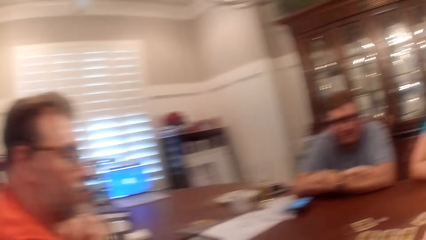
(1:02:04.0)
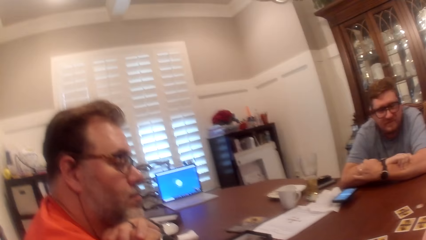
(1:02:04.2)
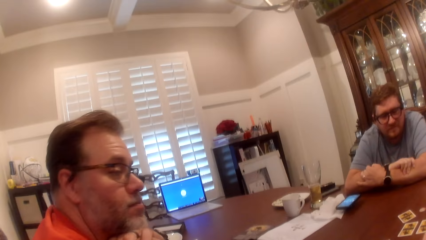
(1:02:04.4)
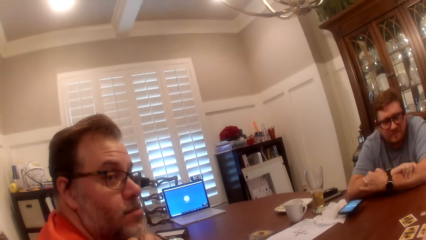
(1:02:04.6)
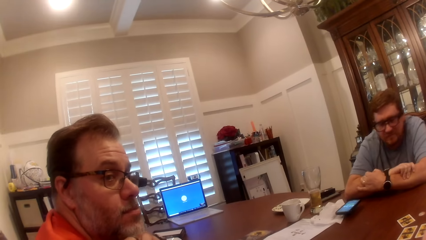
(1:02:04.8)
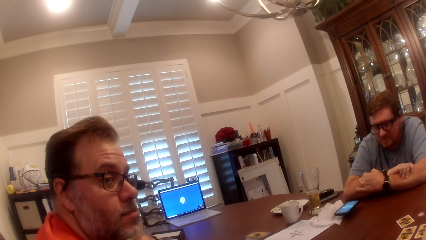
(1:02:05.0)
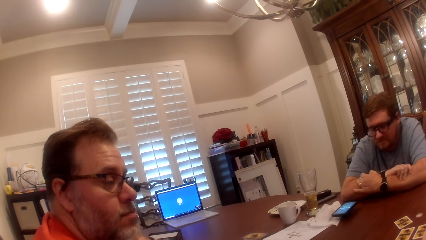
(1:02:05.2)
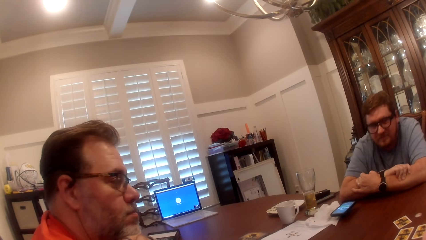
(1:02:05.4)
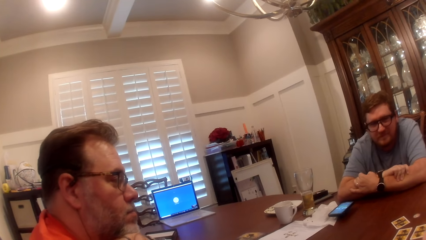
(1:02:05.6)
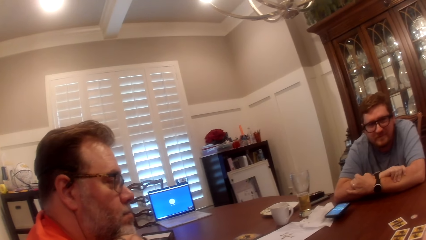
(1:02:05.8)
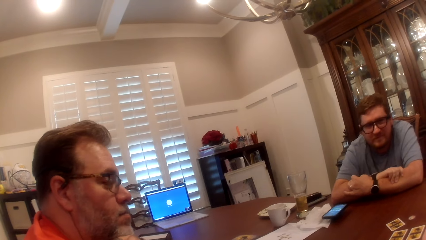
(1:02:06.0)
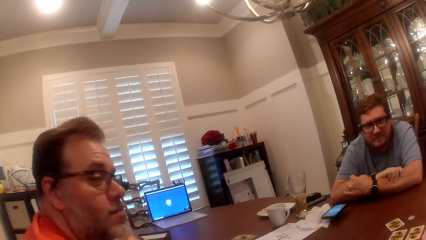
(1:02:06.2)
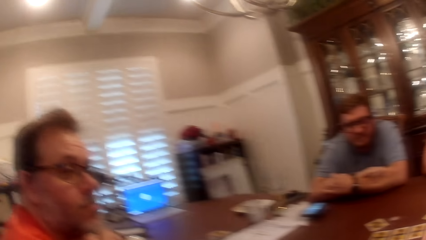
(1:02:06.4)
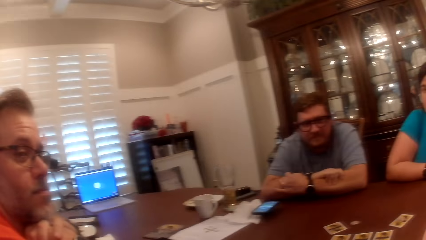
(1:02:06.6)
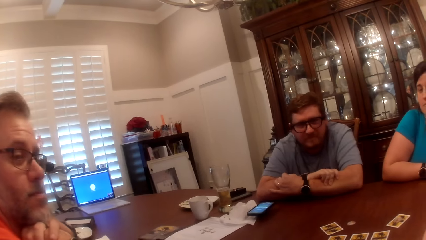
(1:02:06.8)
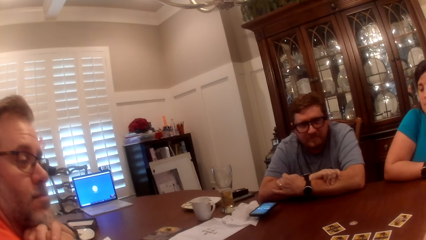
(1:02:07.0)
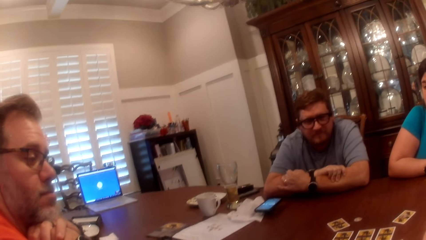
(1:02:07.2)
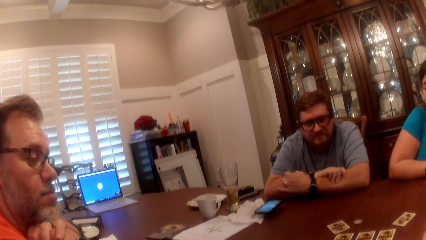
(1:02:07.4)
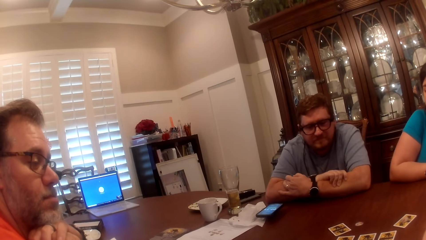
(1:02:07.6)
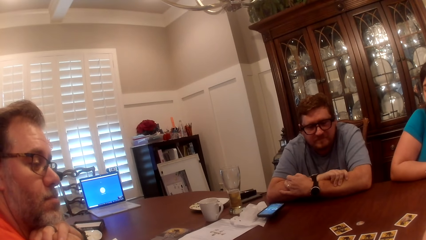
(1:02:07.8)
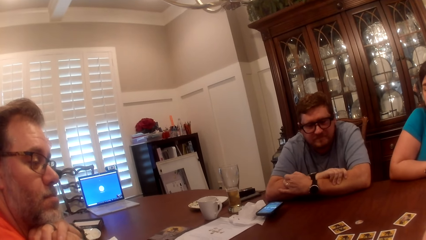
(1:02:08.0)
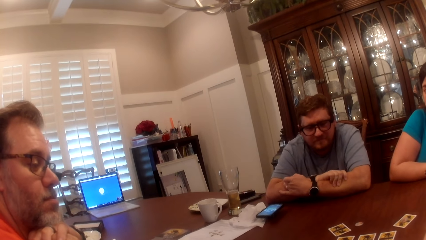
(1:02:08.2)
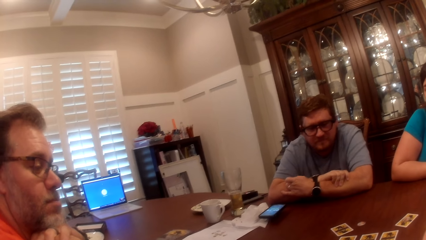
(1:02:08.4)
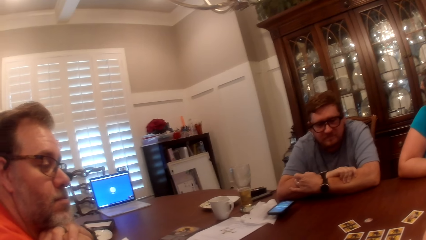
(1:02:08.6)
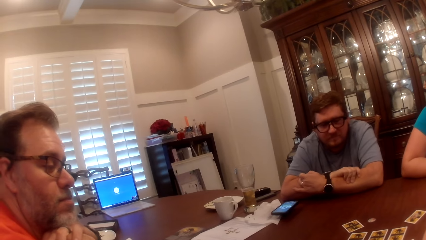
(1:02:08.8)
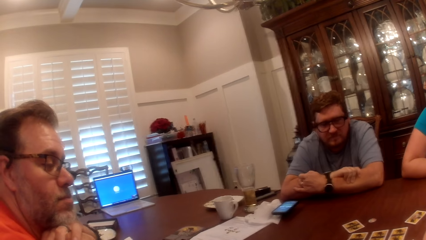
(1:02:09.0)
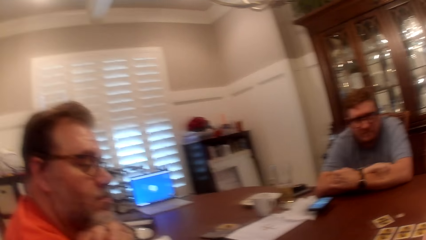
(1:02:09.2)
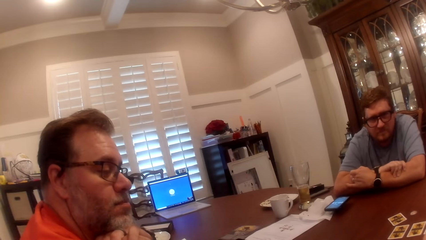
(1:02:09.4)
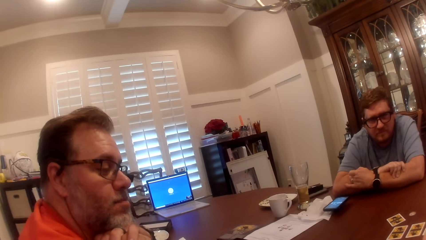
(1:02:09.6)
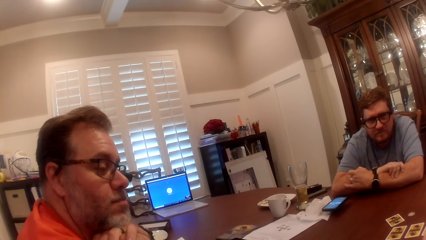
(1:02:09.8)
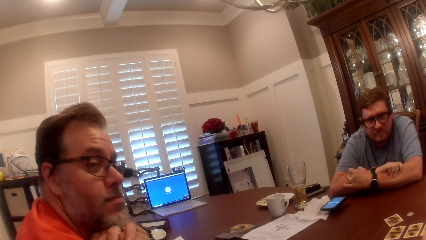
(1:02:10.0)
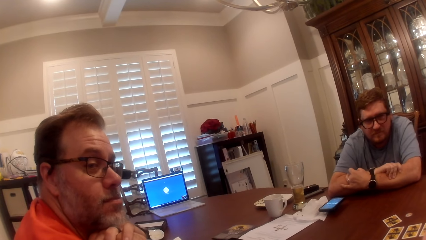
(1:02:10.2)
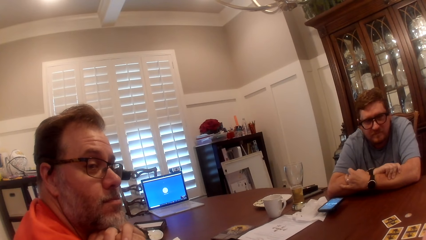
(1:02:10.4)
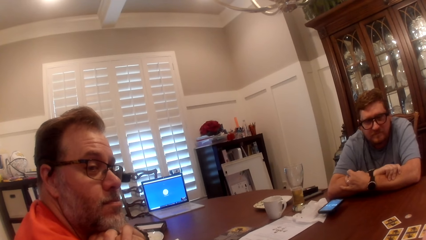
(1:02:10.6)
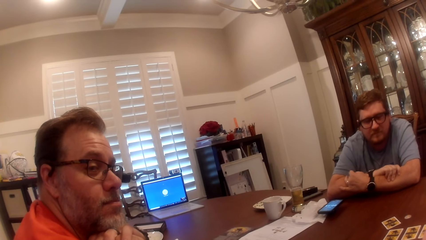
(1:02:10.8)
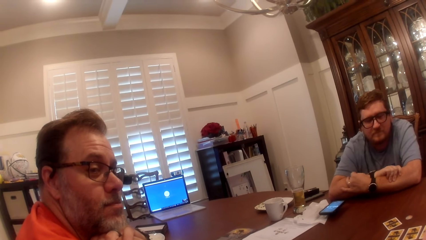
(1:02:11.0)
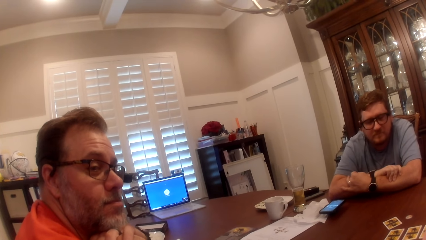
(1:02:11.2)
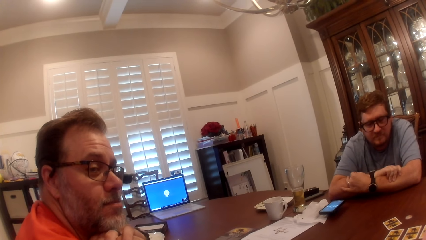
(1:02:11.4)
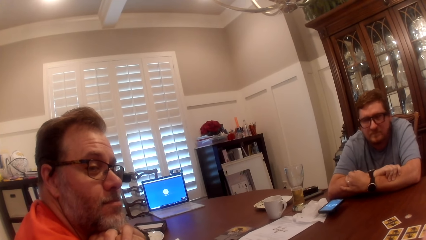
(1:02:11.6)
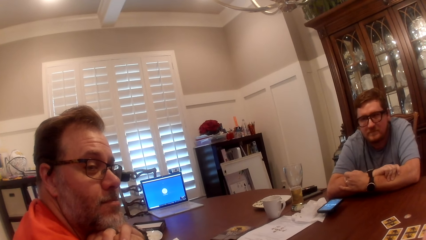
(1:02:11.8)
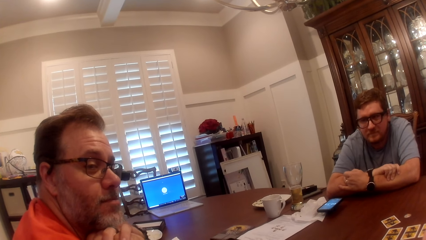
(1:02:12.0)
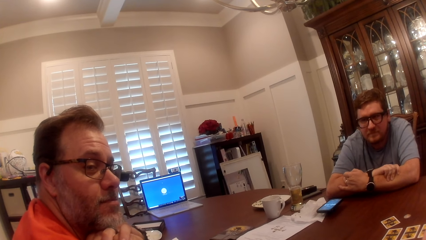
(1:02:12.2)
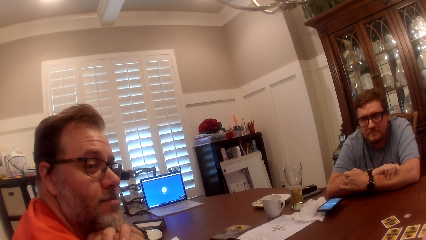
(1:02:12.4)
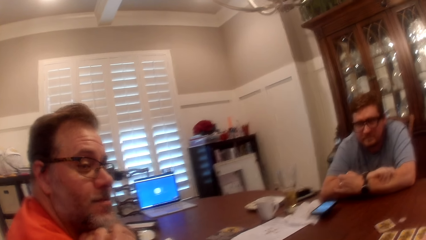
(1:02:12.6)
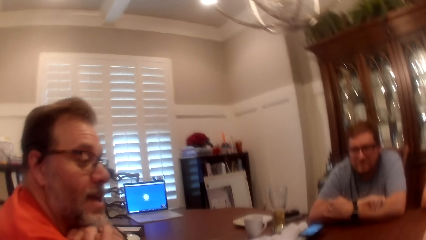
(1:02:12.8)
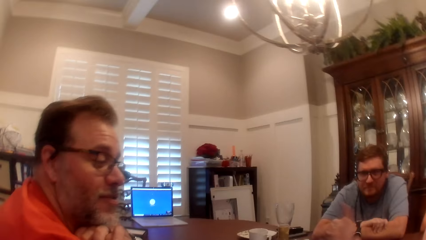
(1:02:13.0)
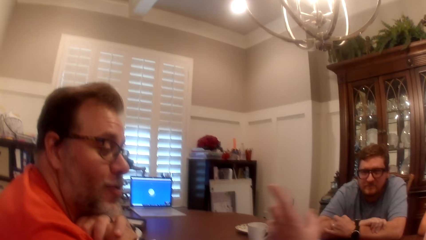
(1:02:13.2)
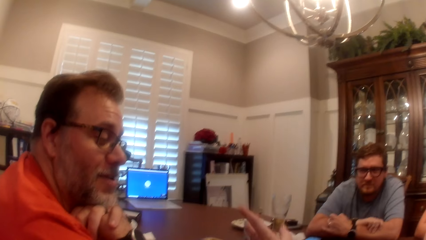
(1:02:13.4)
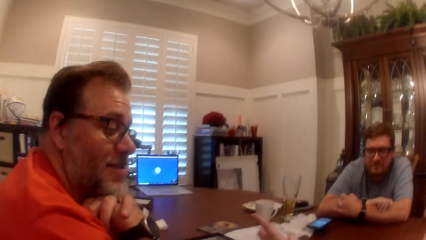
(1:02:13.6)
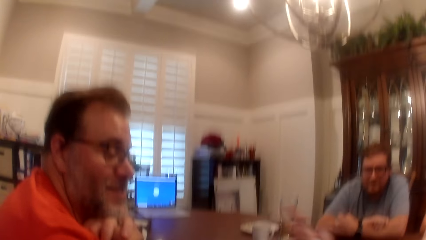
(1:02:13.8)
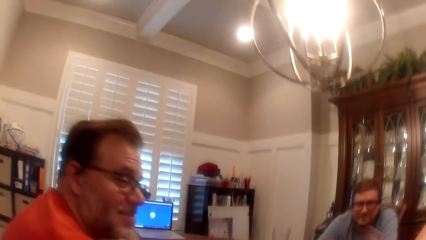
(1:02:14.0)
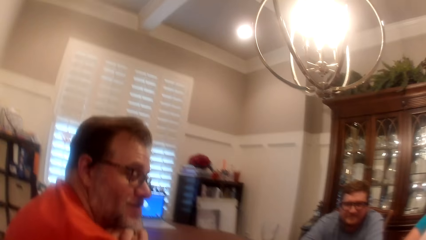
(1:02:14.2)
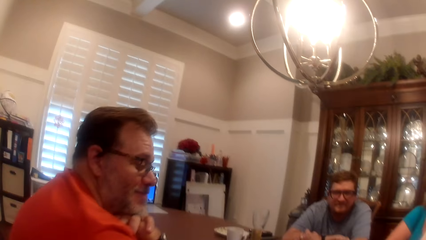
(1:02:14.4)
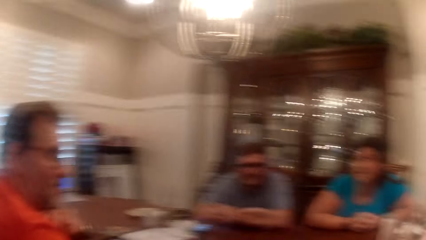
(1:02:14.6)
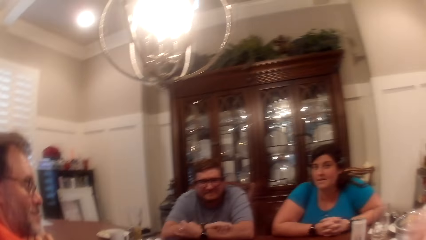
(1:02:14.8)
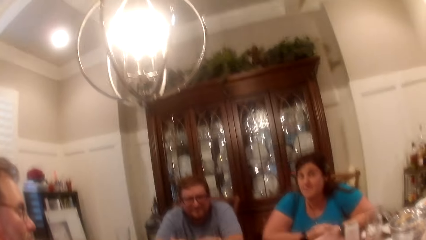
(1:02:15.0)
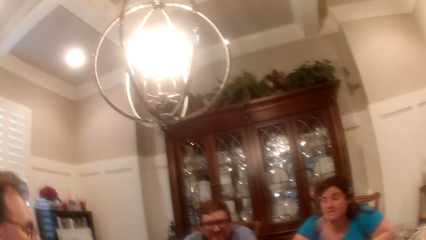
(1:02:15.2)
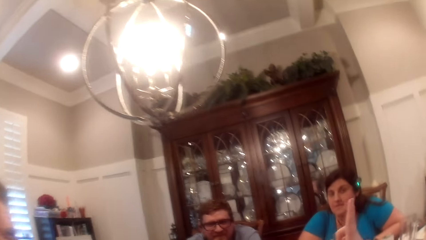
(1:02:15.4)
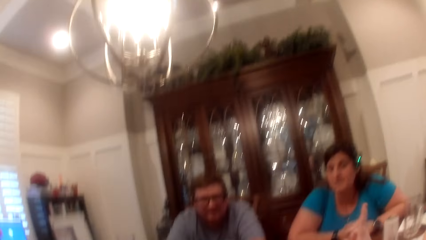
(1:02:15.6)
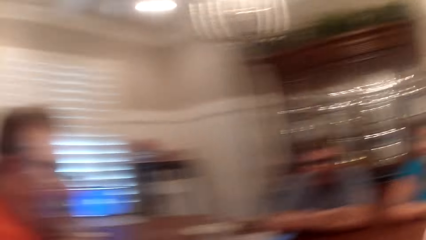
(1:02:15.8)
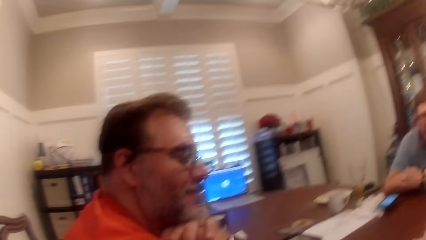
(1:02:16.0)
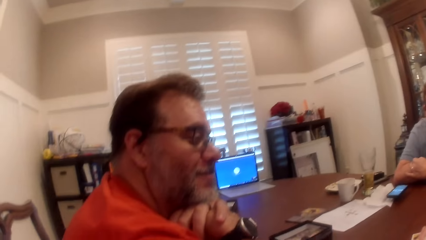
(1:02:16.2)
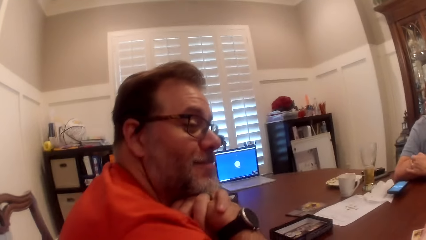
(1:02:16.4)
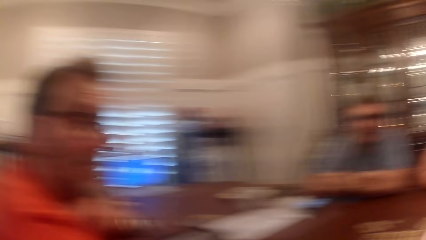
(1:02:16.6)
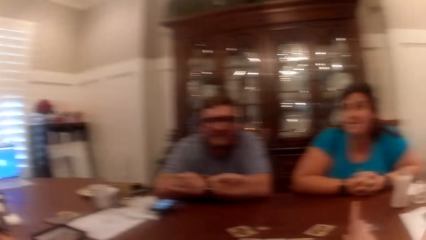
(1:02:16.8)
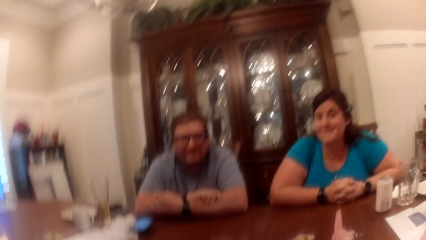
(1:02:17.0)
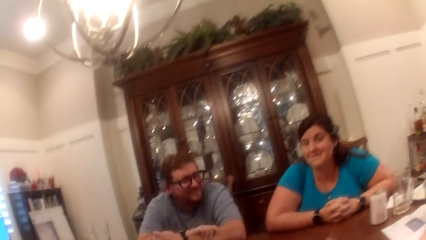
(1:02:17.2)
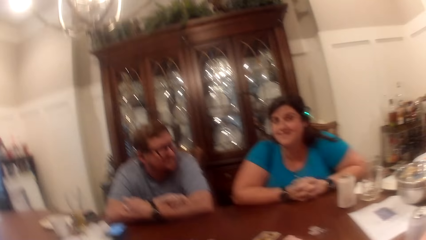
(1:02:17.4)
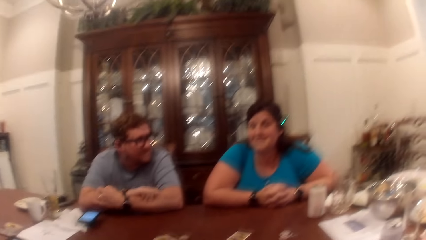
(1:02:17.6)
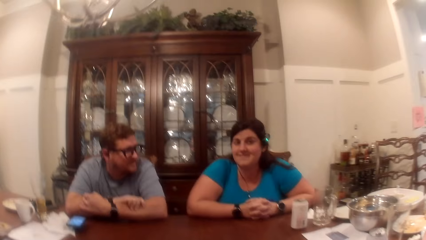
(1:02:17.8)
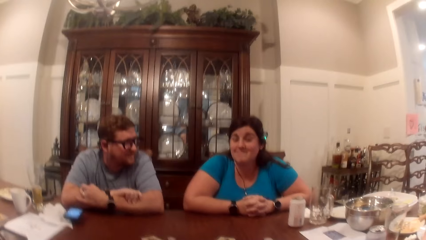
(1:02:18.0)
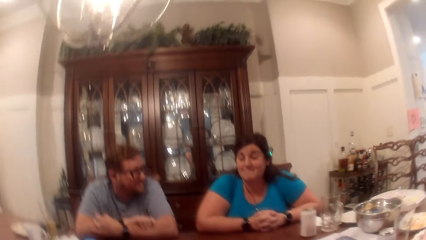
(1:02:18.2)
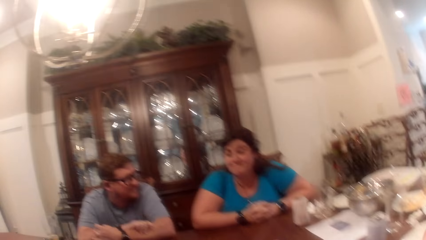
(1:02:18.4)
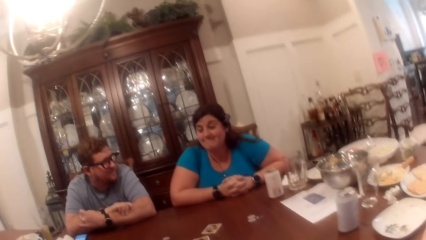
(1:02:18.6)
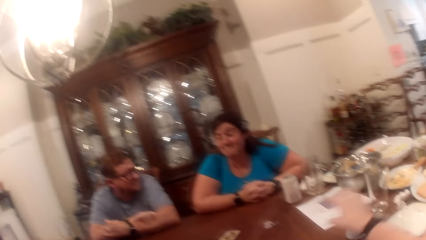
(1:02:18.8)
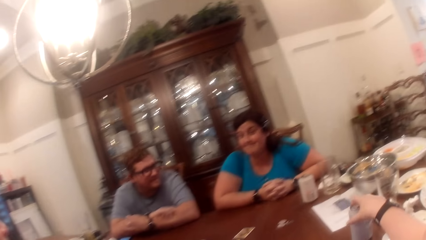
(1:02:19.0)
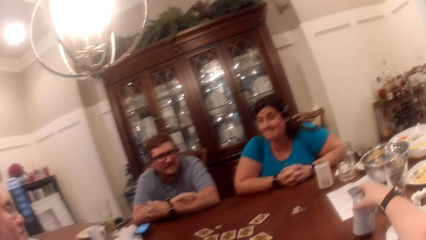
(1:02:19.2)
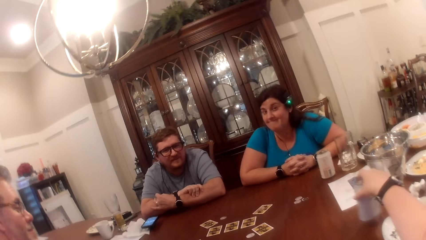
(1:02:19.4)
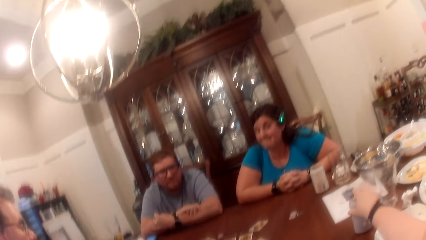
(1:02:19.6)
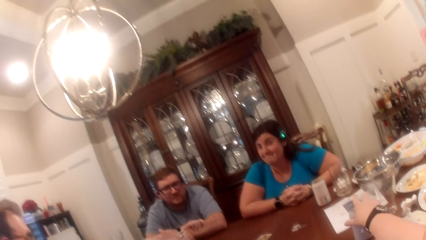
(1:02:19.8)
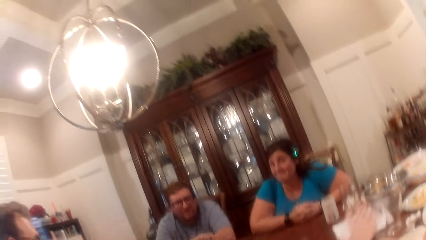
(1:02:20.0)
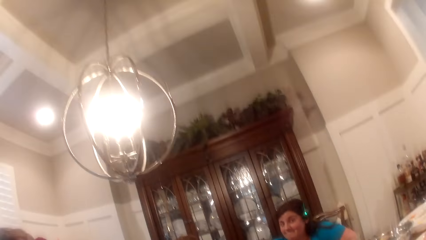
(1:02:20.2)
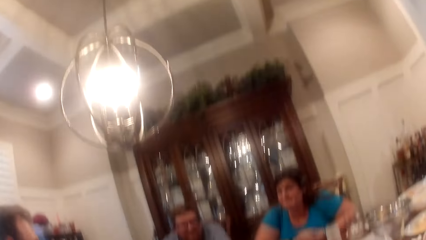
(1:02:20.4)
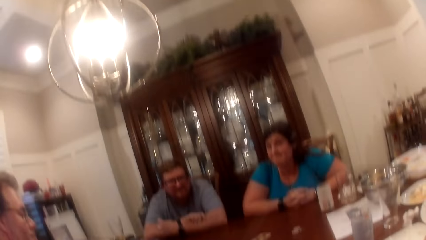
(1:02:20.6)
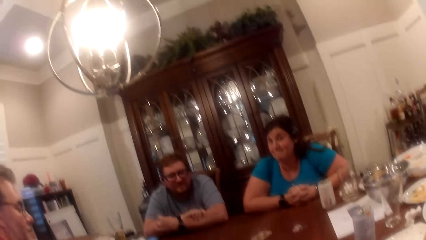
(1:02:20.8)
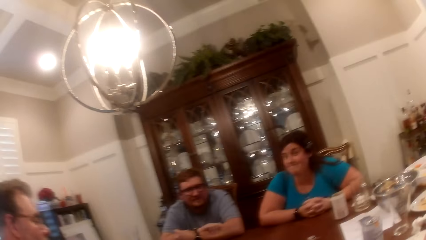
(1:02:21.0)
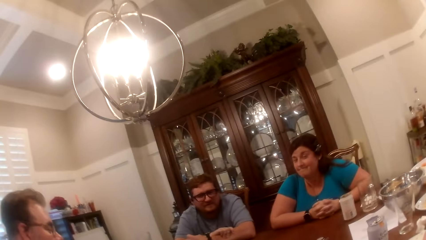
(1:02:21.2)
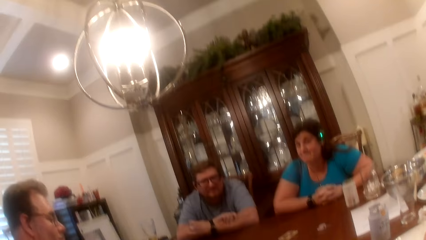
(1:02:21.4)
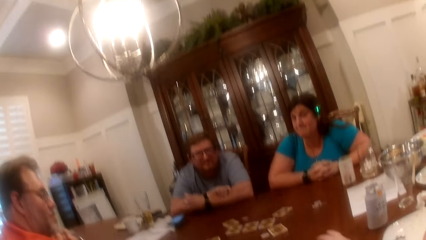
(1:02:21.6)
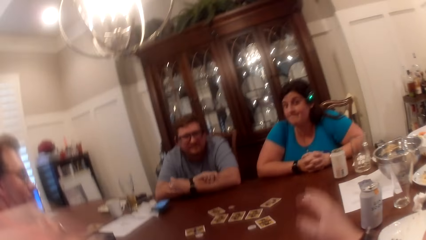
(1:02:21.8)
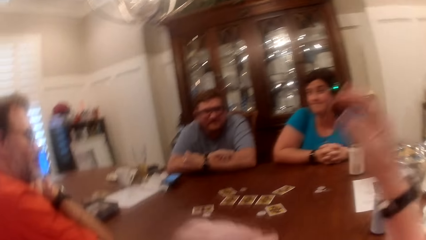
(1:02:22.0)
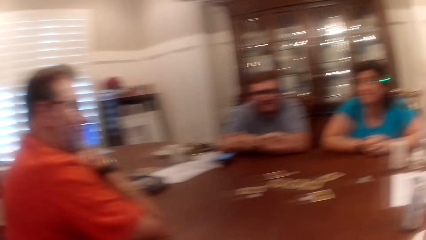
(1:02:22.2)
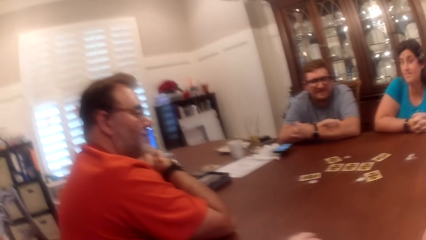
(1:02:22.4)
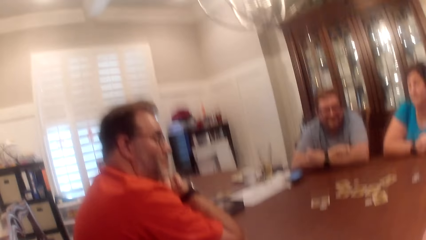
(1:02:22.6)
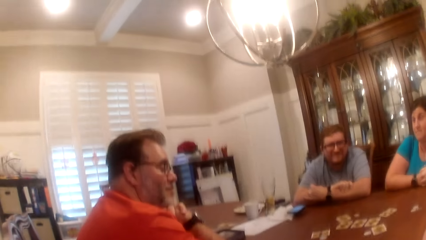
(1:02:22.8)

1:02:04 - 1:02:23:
The camera wearer takes a can from the table with her right hand. She drops the can on the table.
